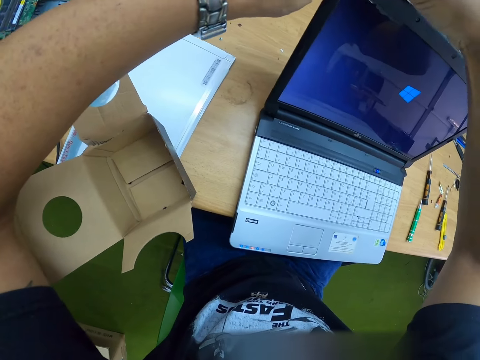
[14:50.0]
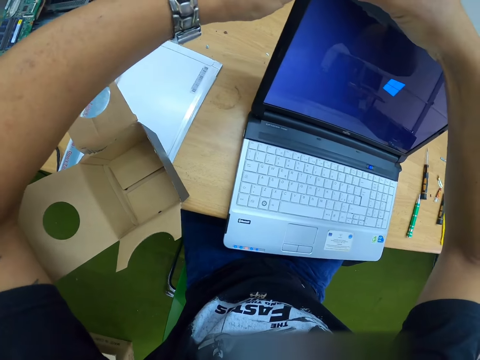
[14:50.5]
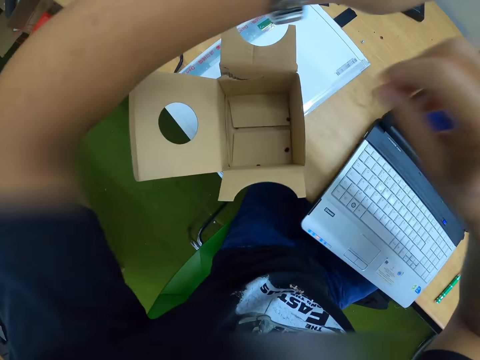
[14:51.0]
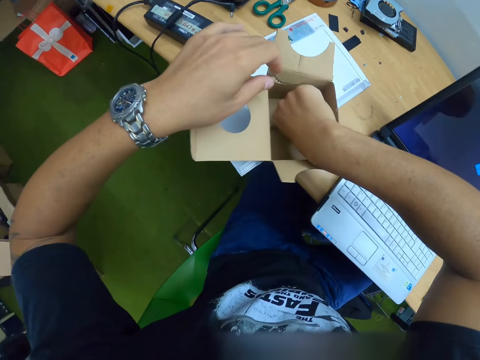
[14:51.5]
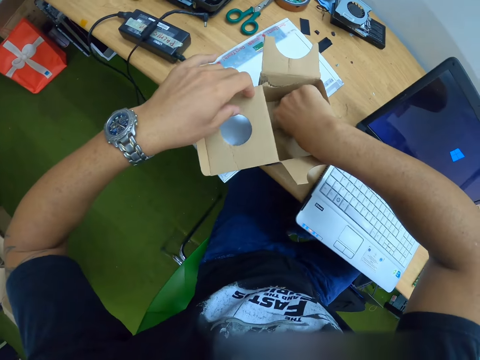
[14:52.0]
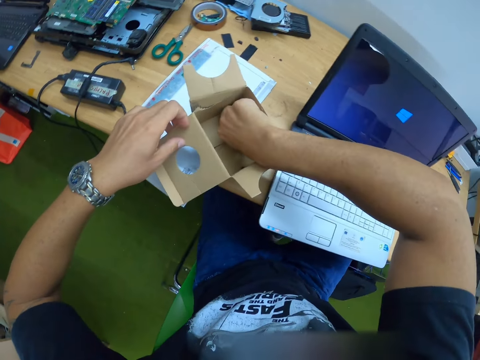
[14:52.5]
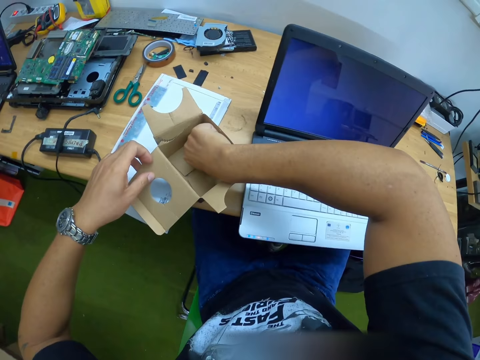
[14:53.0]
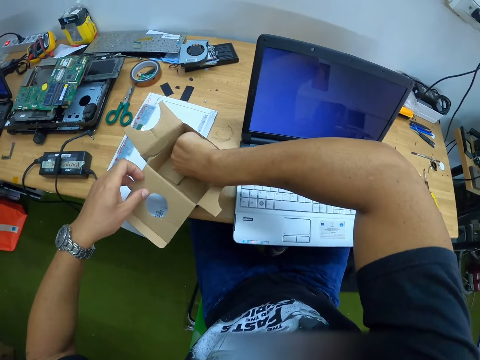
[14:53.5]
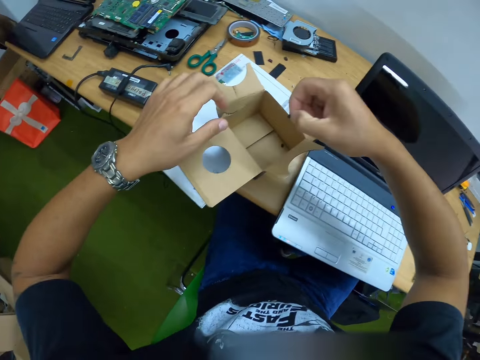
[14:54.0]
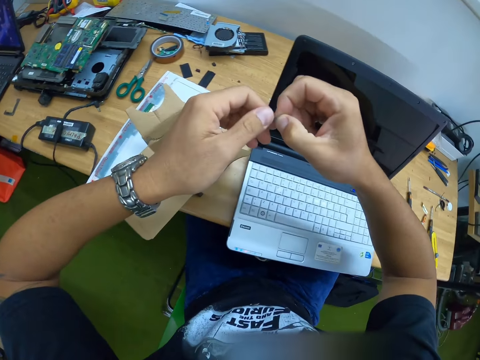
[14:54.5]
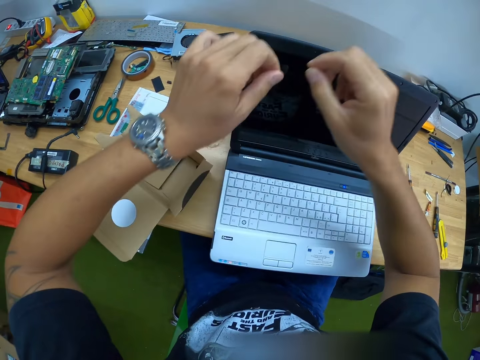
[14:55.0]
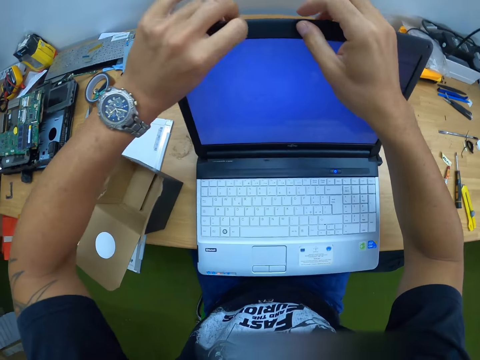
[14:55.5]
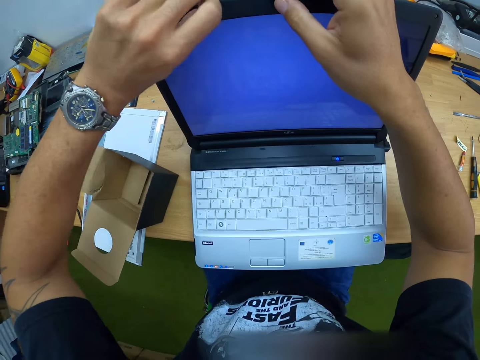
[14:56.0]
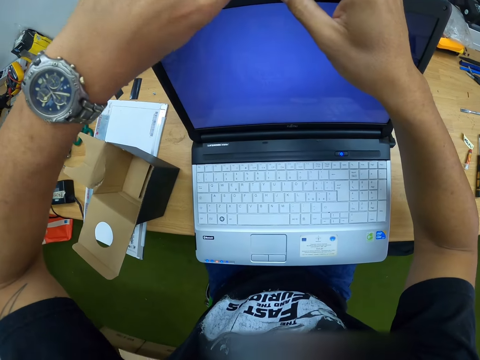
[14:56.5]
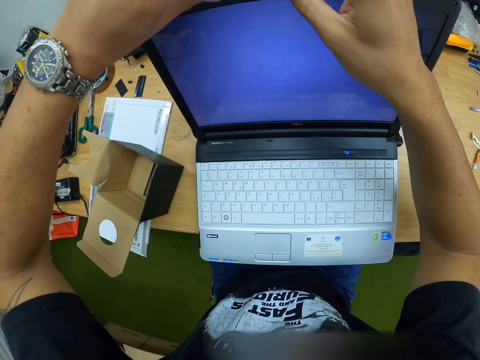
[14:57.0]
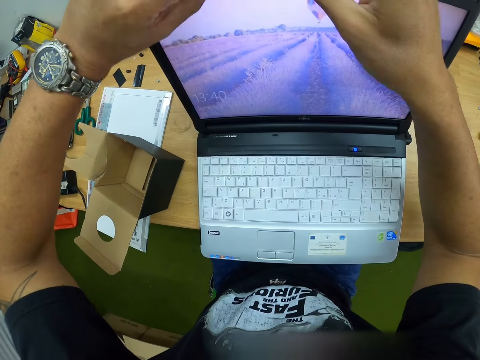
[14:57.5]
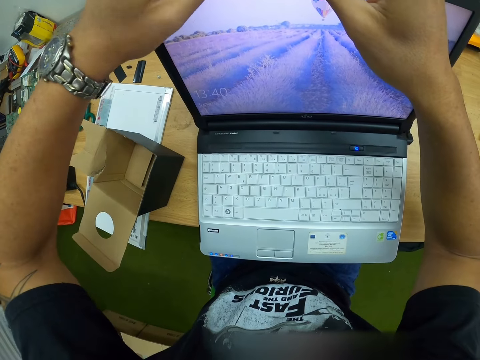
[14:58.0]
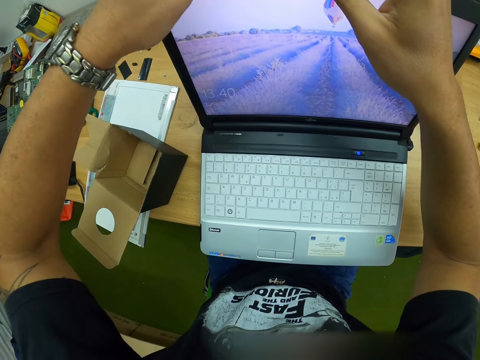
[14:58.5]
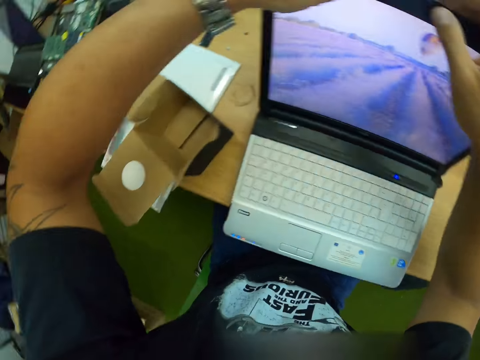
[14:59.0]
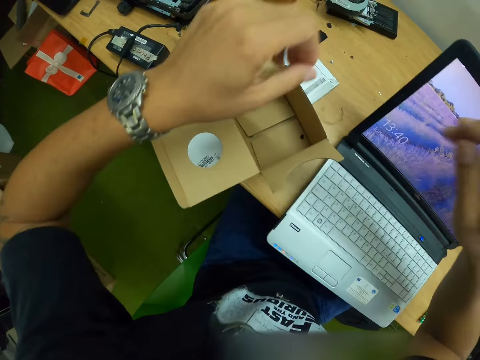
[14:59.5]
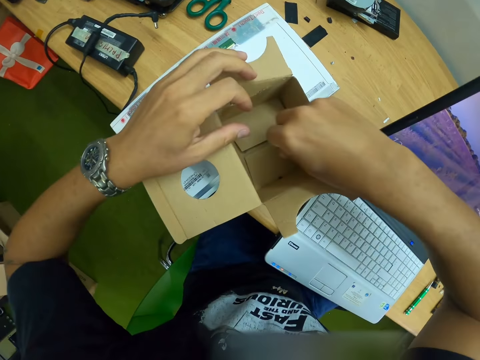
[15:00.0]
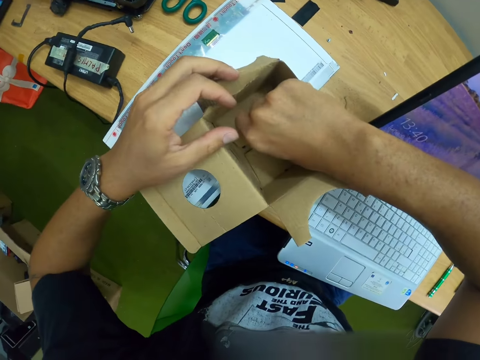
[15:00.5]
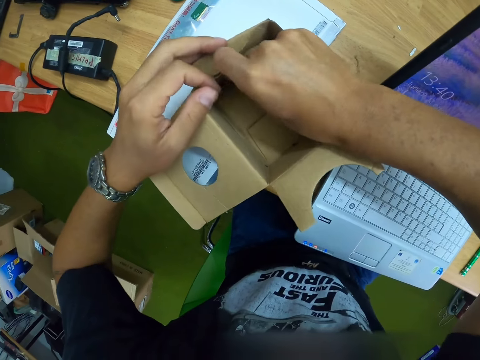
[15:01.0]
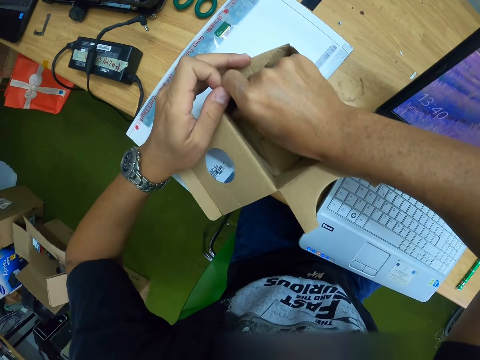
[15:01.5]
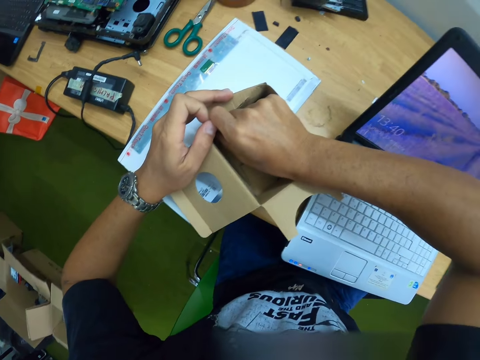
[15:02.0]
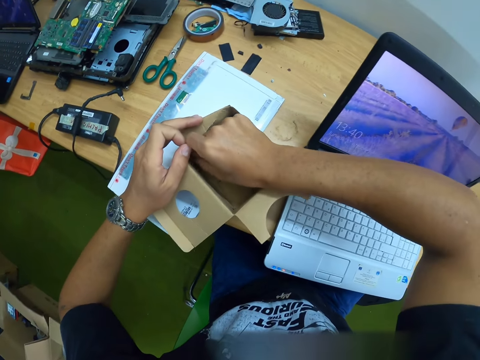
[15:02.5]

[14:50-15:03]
The camera wearer picks a screw cover or screw from the carton with his right hand. He places the screw cover in his left hand with his right hand. He holds the screw. He tapes the screw cover to the laptop lid with his left hand. He inserts the screw in the laptop frame. He picks a screw cover from the carton with his right hand.

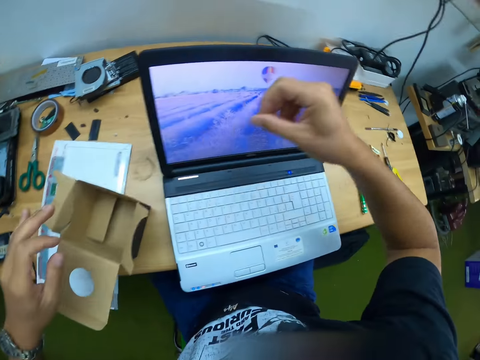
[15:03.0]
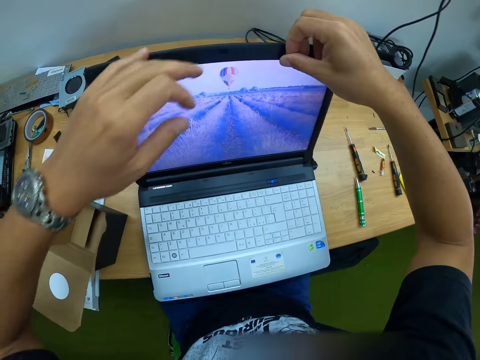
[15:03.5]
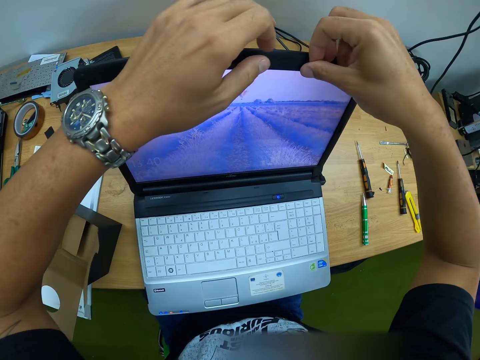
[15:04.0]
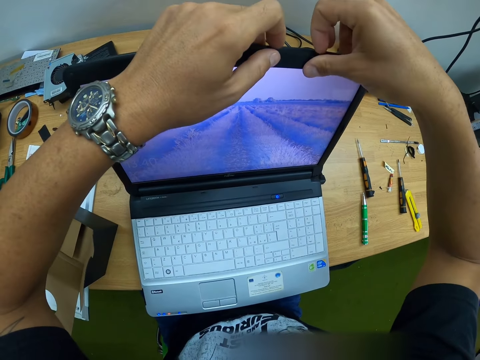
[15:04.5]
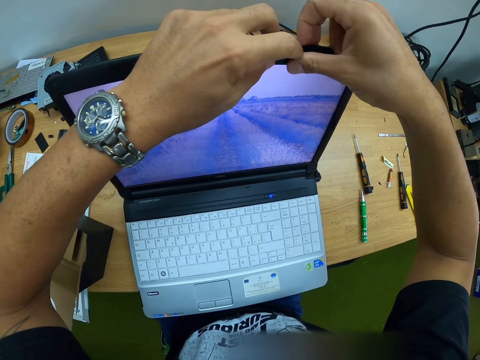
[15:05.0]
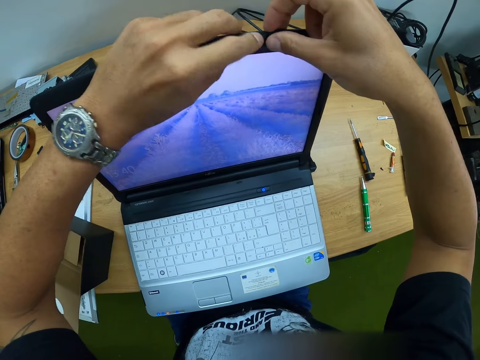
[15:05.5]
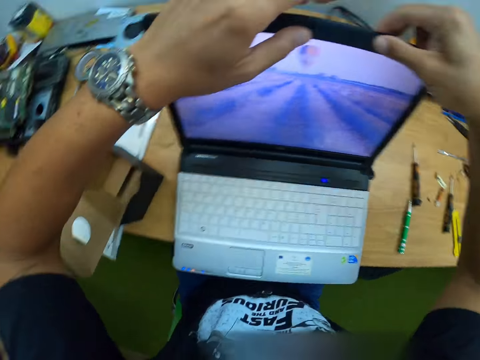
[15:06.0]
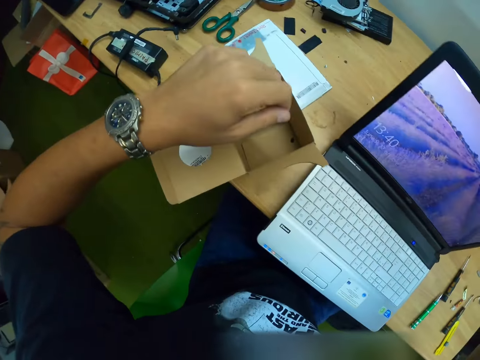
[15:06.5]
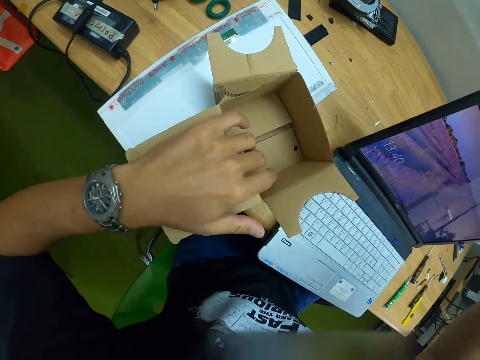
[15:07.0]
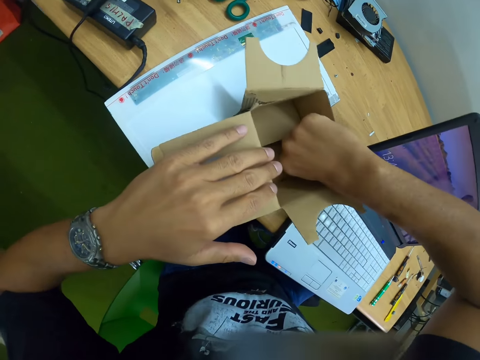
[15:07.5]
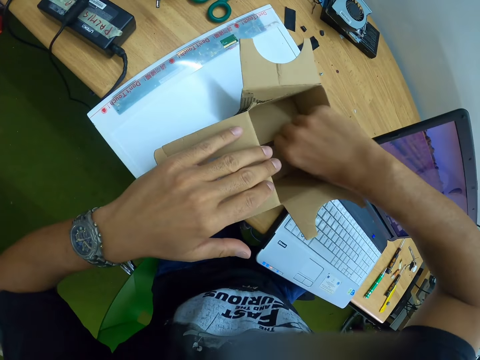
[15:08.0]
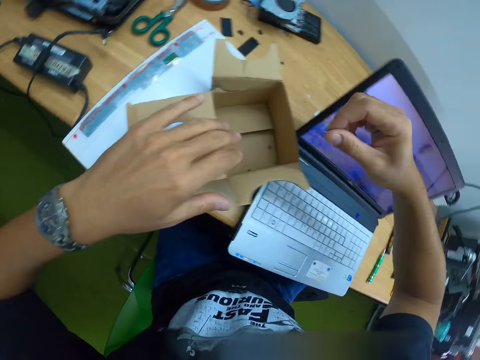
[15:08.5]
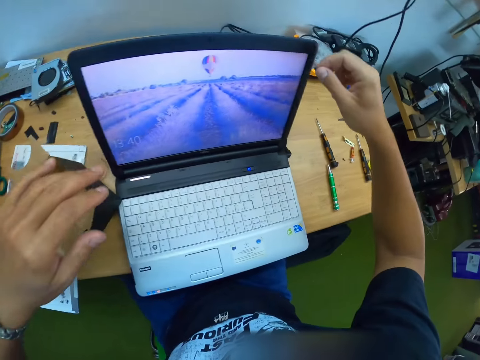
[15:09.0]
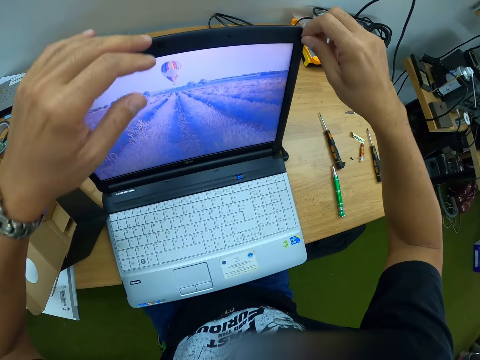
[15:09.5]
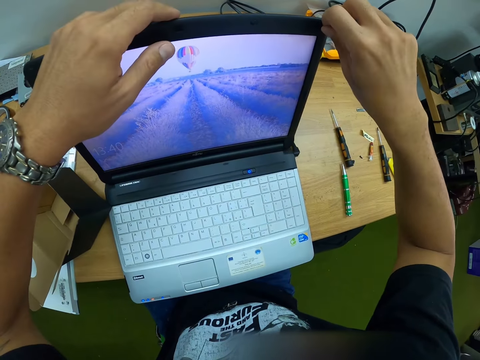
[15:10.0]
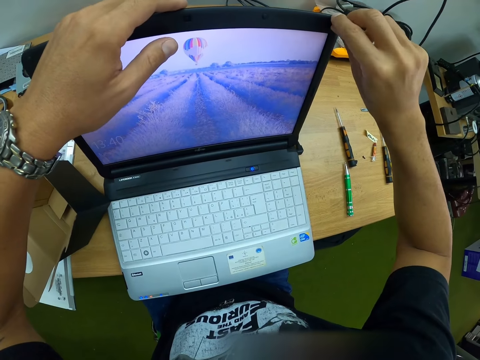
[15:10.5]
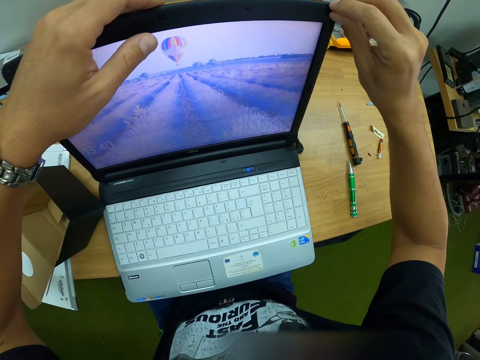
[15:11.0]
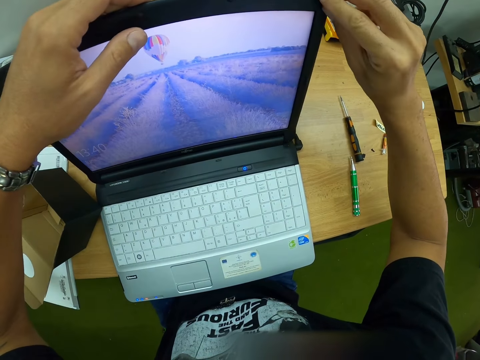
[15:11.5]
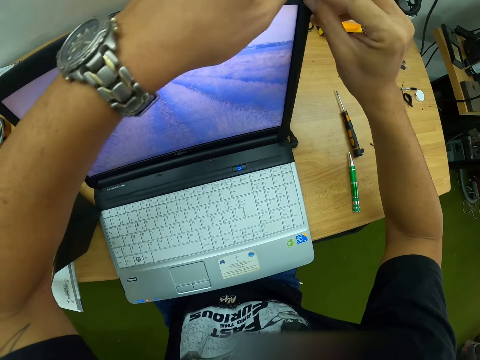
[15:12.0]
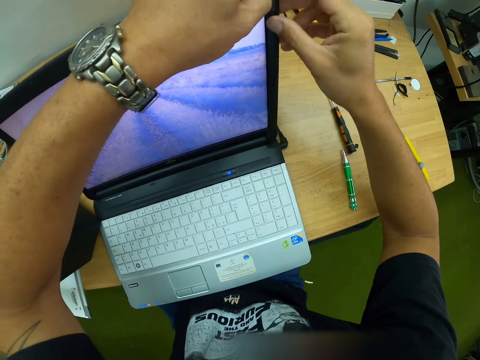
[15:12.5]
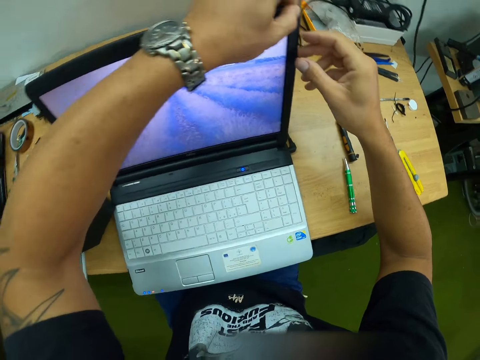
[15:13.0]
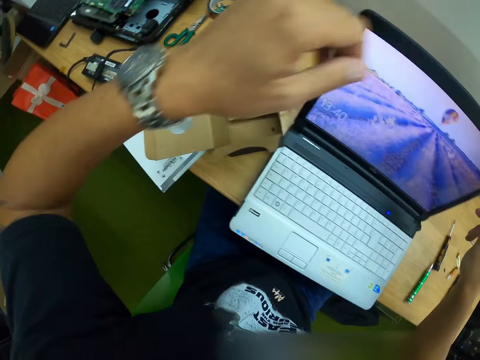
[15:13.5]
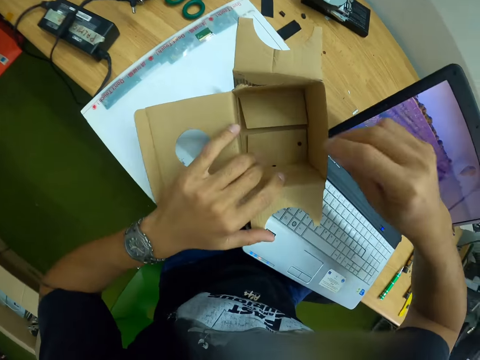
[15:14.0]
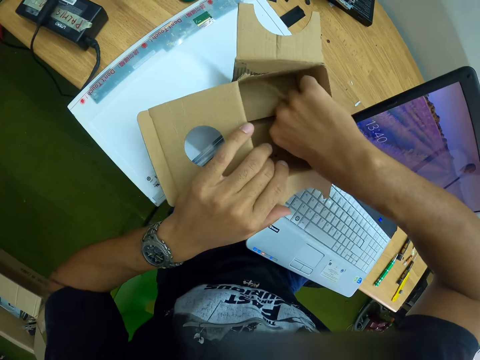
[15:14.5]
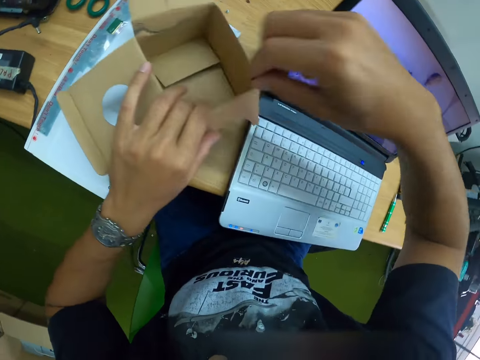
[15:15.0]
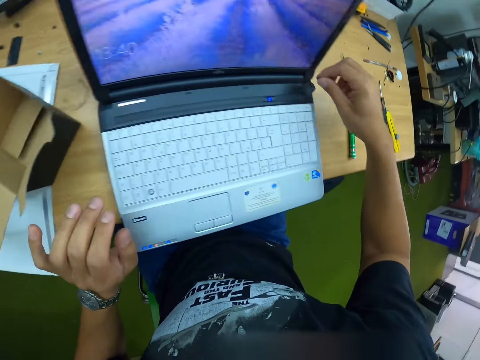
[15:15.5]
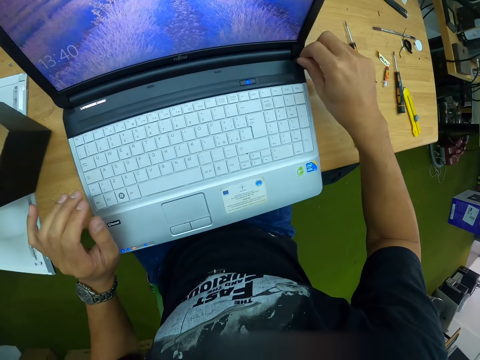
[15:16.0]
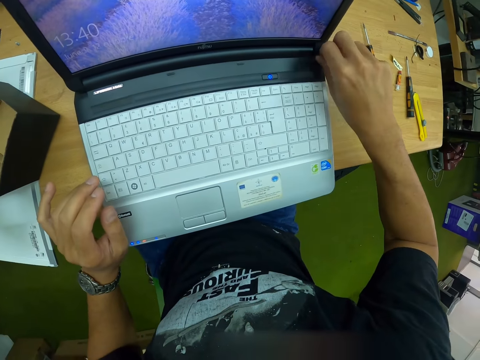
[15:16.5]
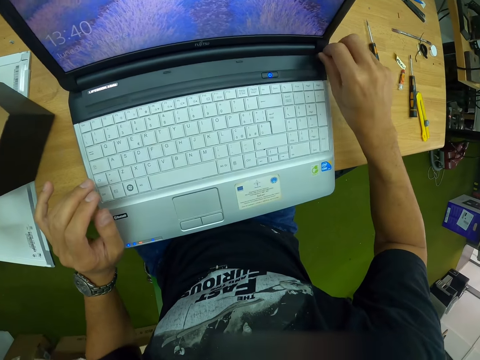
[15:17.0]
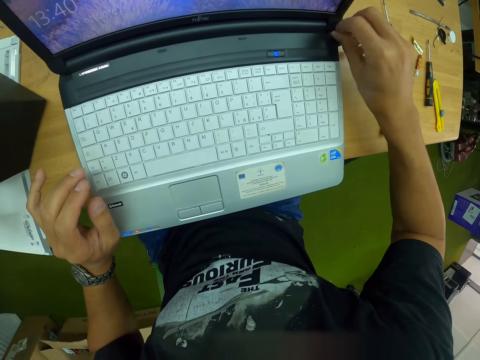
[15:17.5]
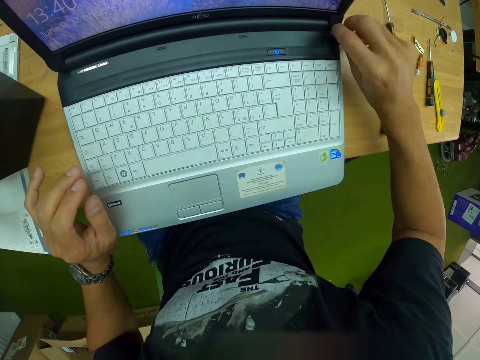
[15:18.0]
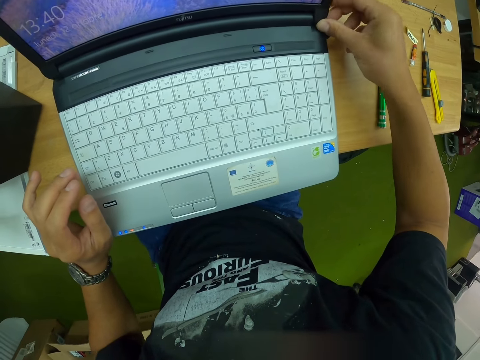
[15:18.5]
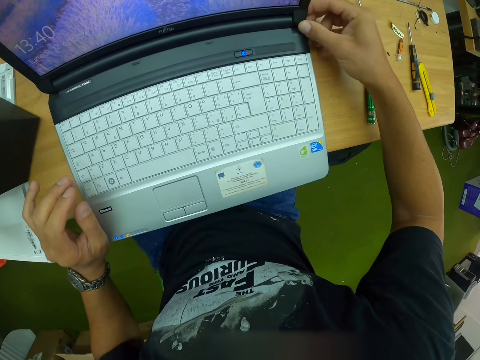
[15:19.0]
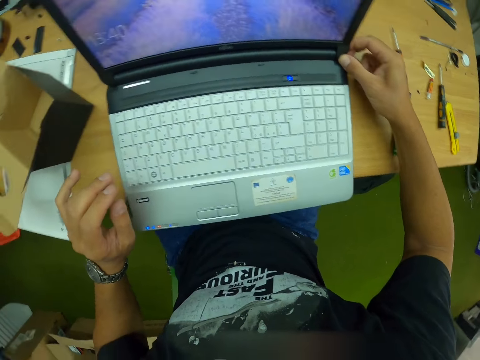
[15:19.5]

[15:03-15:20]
The camera wearer tapes the screw cover or screw to the laptop lid with his right hand. He holds the laptop lid with his left hand. He inserts the screw in the laptop frame. He holds the carton with his left hand. He picks a screw cover from the carton with his right hand. He tapes the screw cover to the laptop lid with his right hand. He inserts the screw in the laptop frame. He holds the laptop lid with his right hand. He holds the carton with his left hand. He picks a screw cover from the carton with his right hand. He tapes the screw cover to the laptop with his right hand. He inserts the screw in the laptop keyboard.
